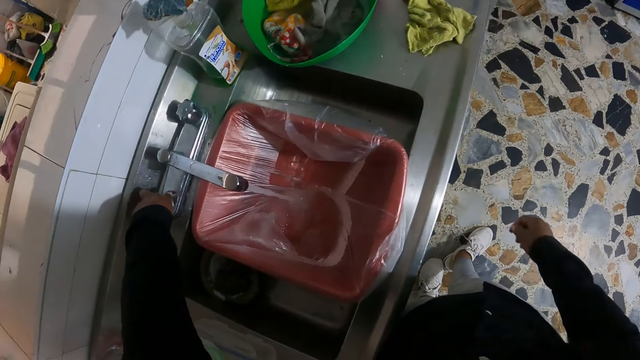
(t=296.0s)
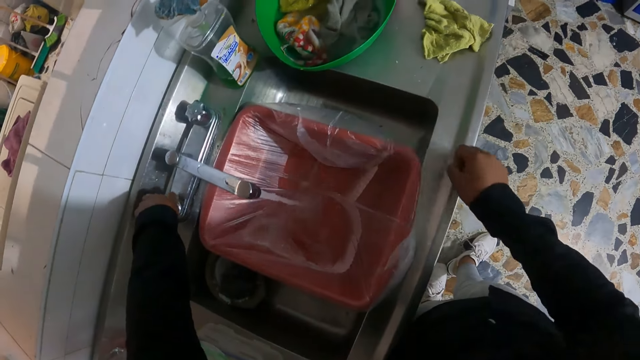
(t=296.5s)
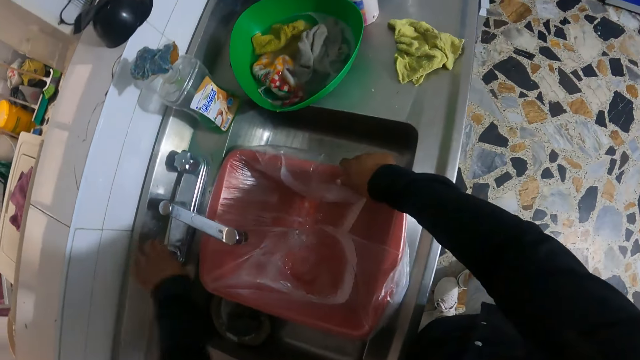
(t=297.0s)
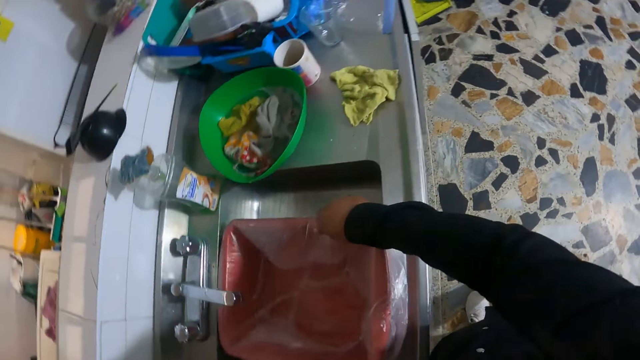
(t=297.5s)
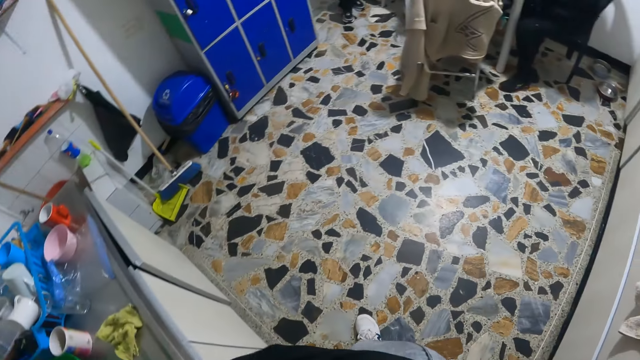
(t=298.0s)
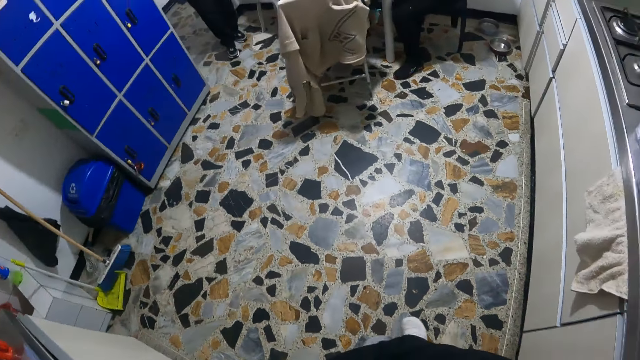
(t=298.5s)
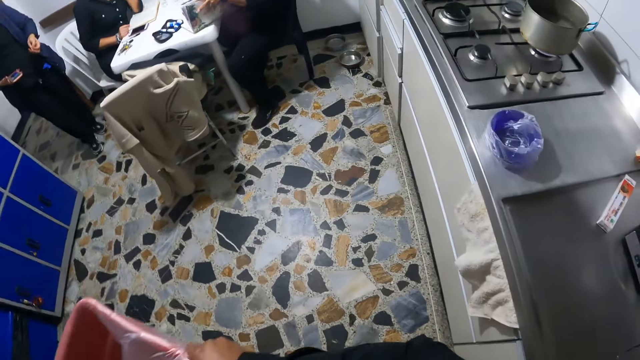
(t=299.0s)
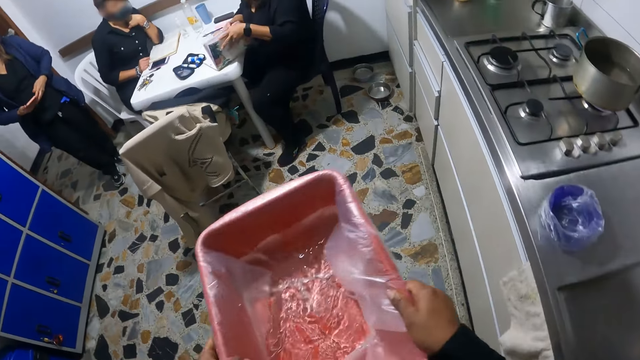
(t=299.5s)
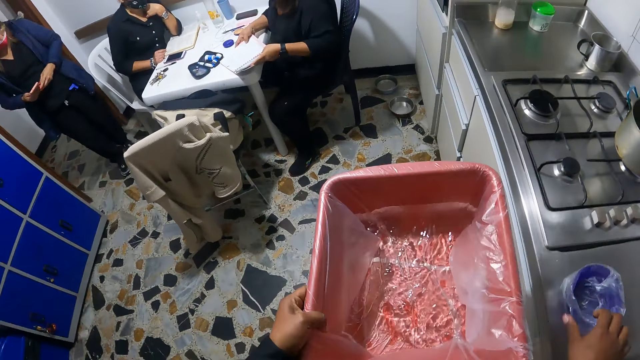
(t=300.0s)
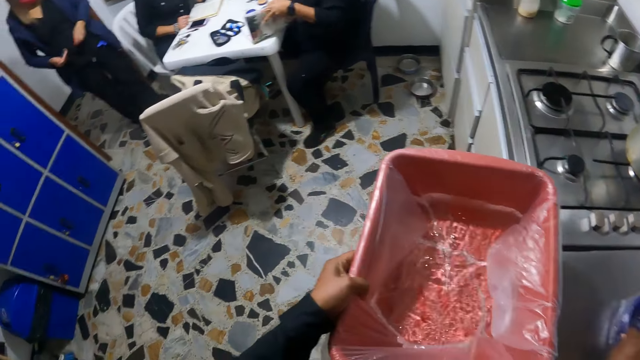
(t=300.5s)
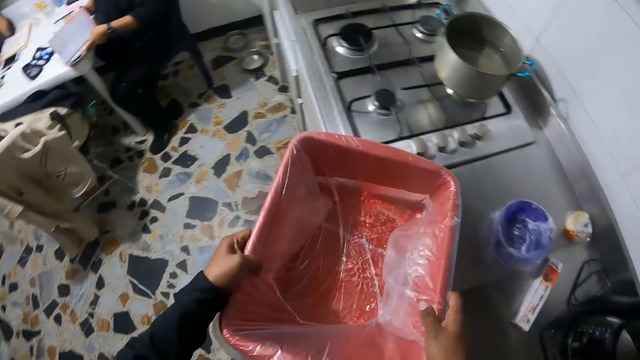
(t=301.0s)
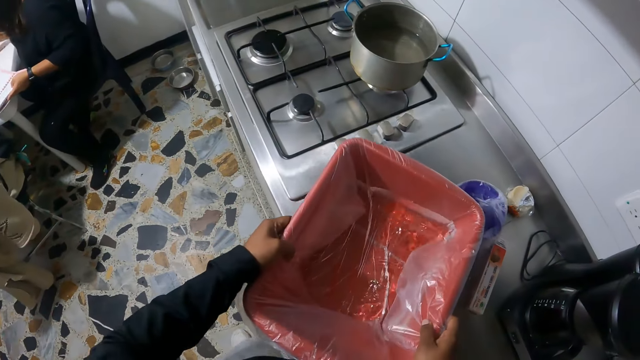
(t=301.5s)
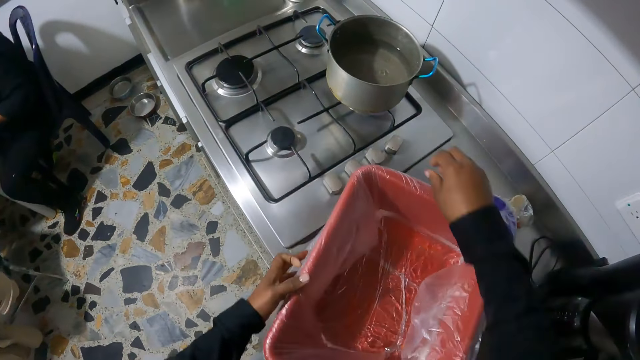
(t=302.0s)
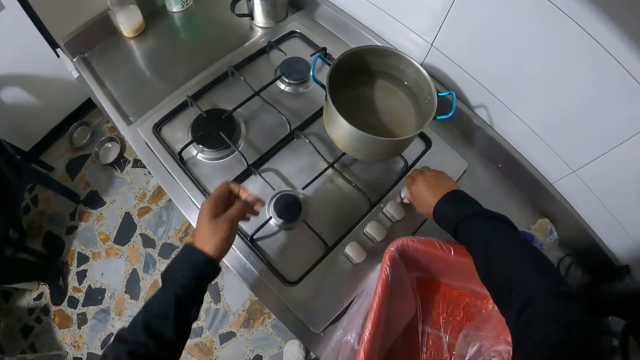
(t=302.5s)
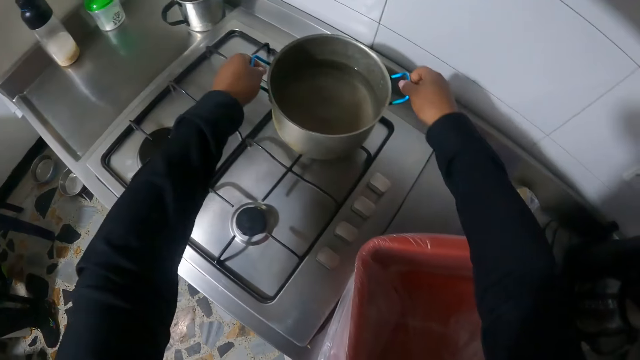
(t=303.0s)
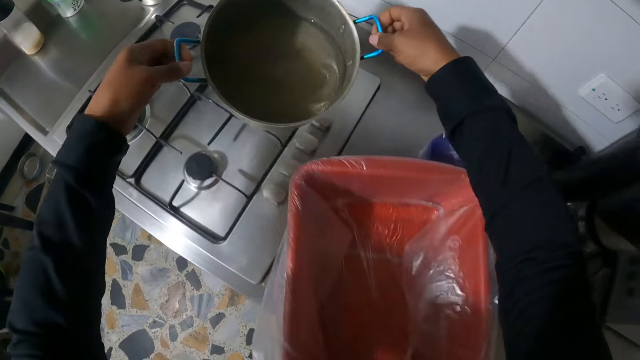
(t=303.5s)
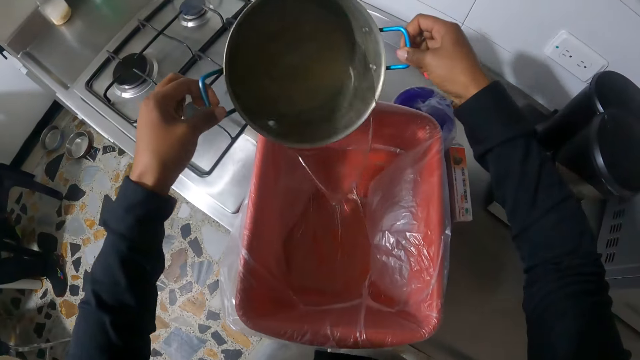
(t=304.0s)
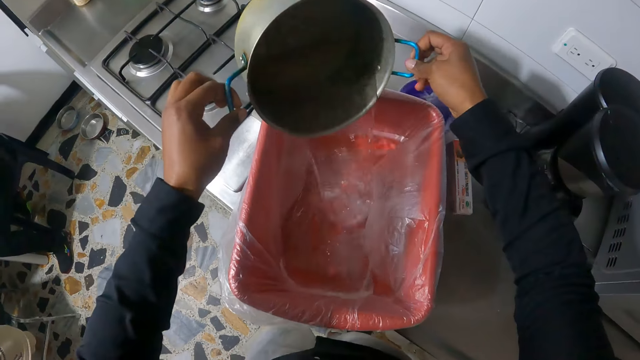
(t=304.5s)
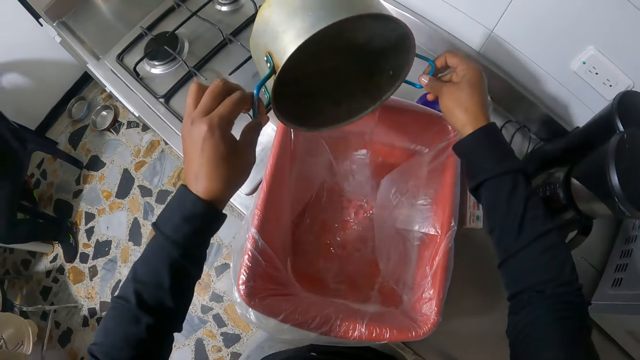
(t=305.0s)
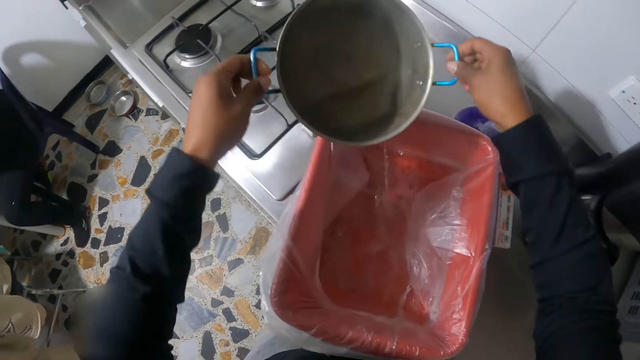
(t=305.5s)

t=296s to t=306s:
The camera wearer turns off the tap with her left hand. She holds the bowl of water in the kitchen sink with both hands. She picks a container and looks around. A woman touches a phone in her right hand with her left hand. The camera wearer shifts a bowl from a kitchen cabinet with her right hand. She drops the bowl of water on the kitchen cabinet with both hands. She turns off a cooker with her right hand. She turns on the cooker. She picks a pot of water from the cooker with both hands. She pours some water in the pot in her hands into the bowl on the kitchen cabinet.

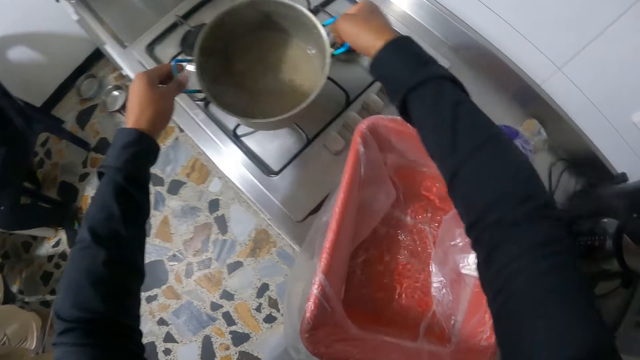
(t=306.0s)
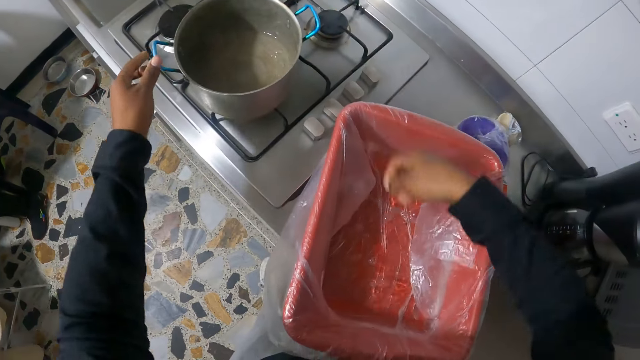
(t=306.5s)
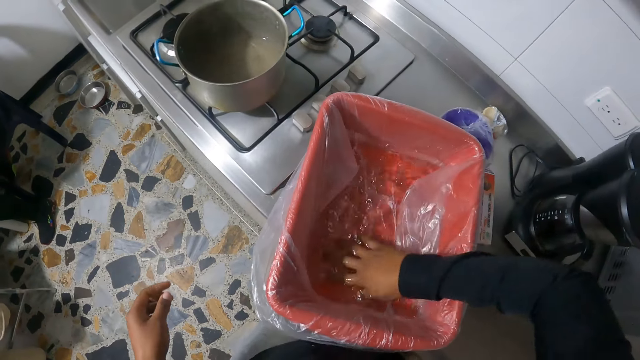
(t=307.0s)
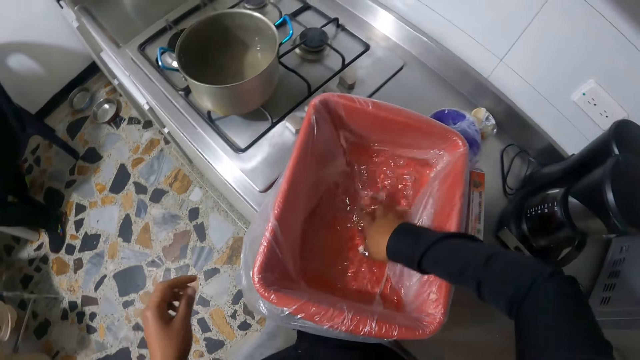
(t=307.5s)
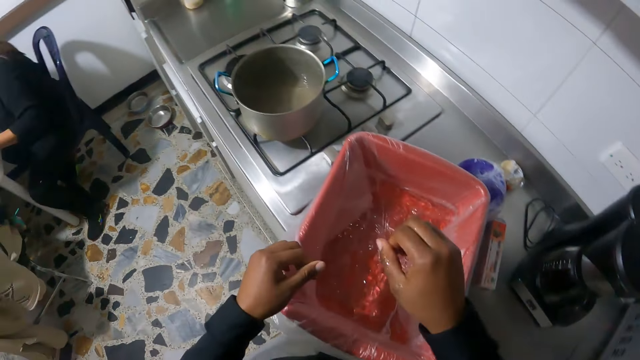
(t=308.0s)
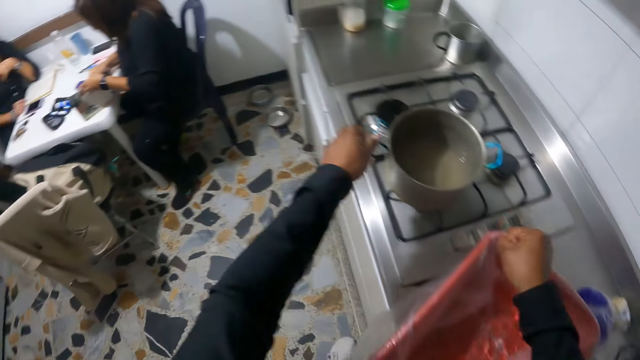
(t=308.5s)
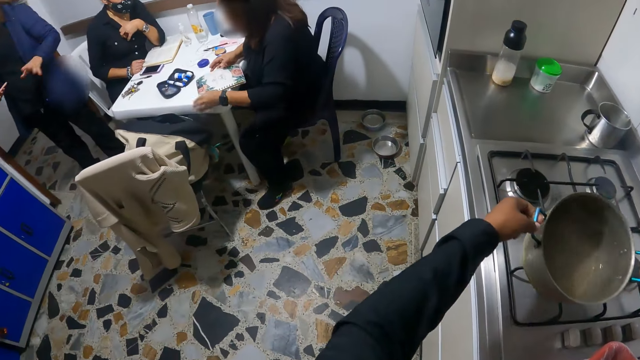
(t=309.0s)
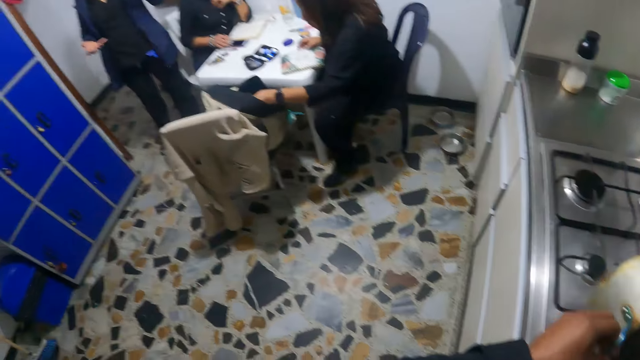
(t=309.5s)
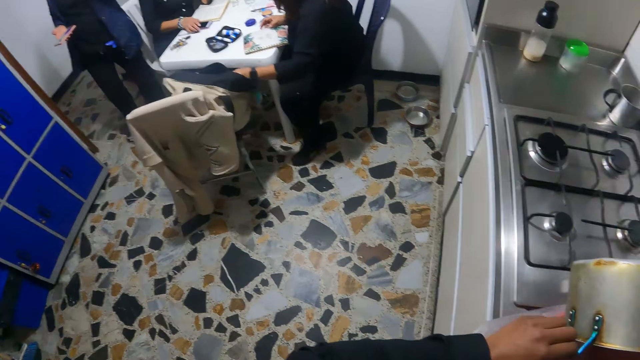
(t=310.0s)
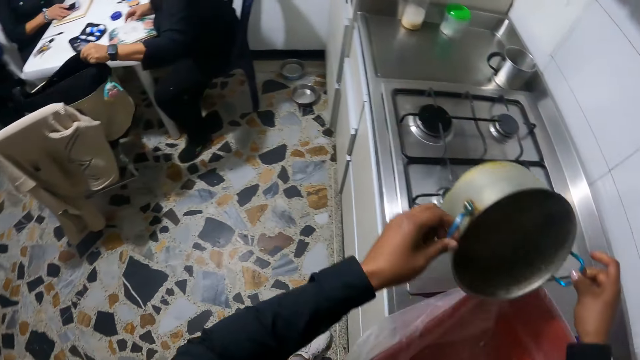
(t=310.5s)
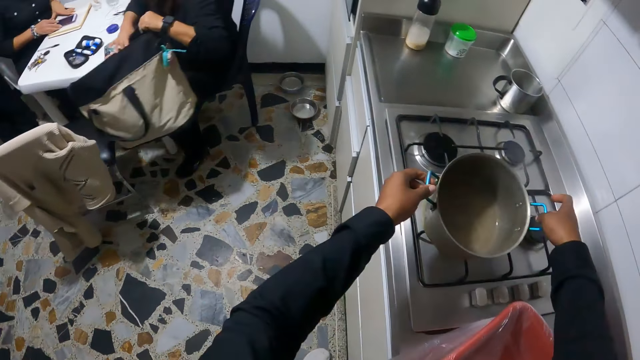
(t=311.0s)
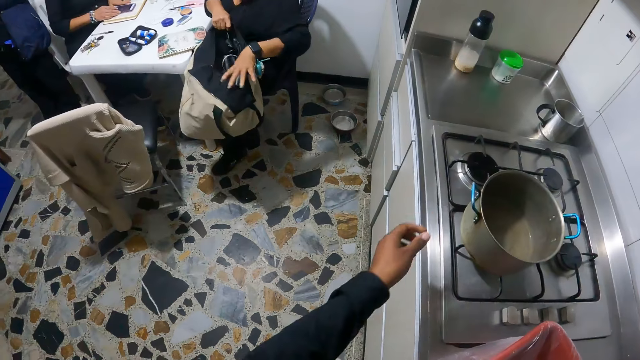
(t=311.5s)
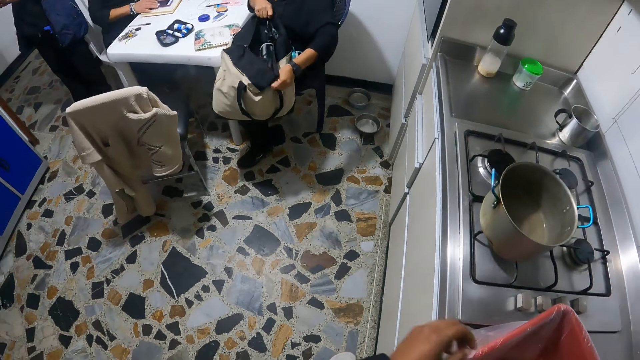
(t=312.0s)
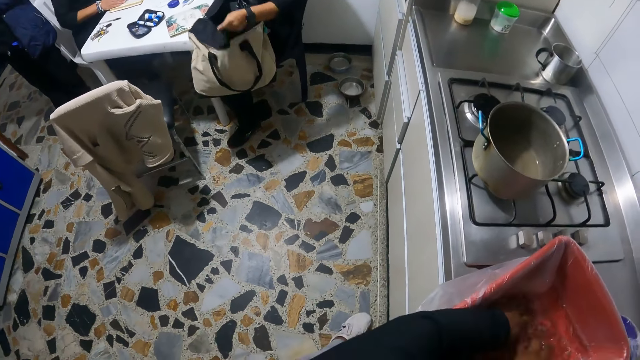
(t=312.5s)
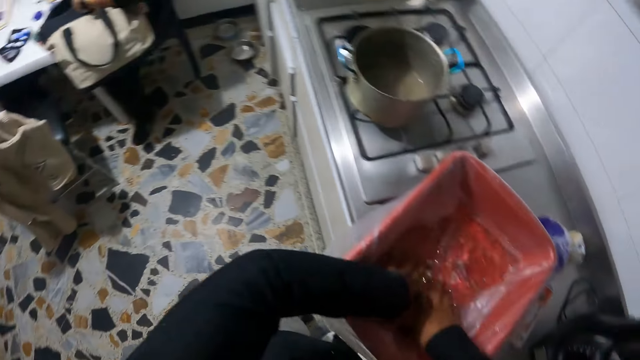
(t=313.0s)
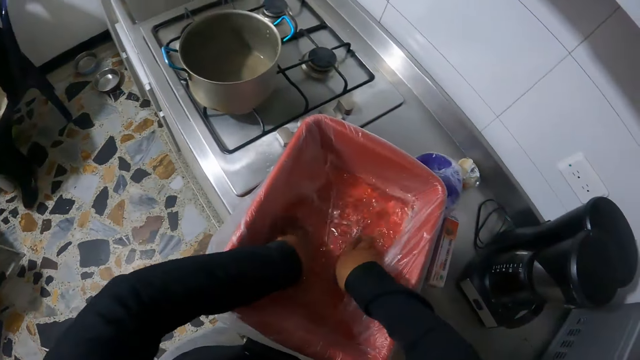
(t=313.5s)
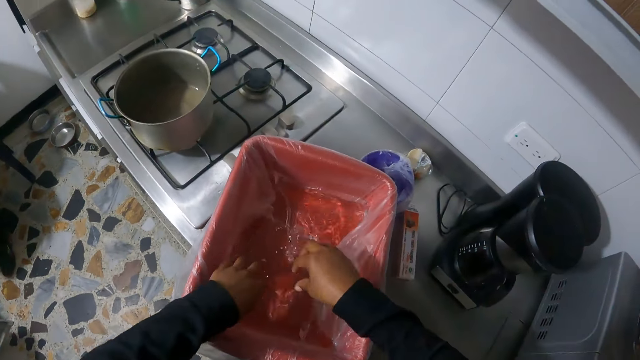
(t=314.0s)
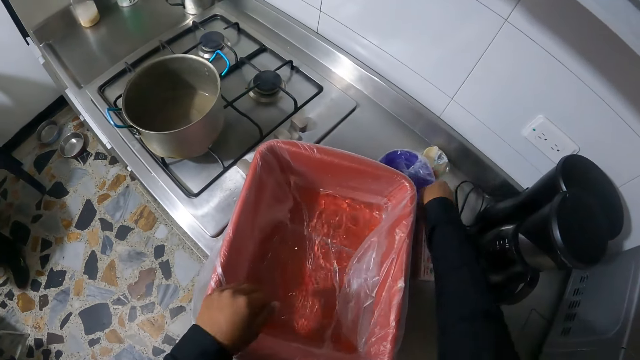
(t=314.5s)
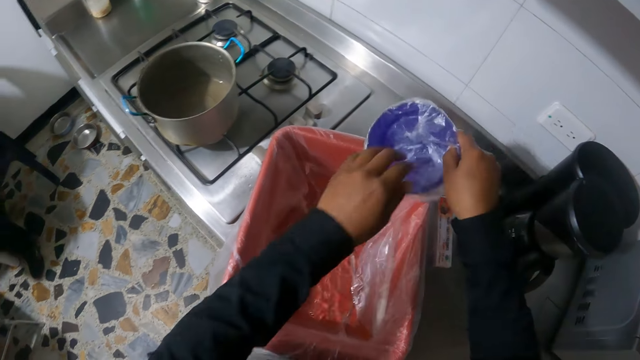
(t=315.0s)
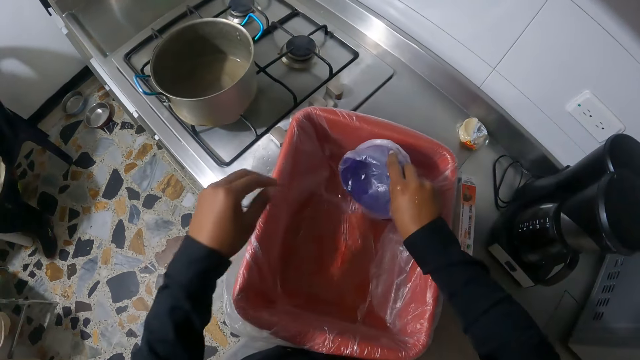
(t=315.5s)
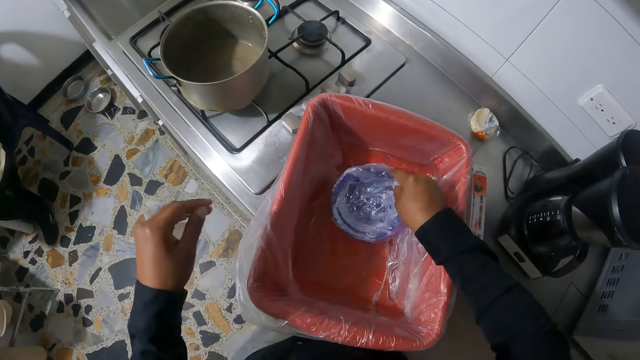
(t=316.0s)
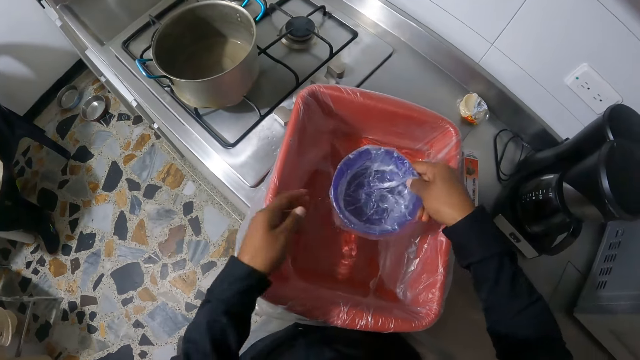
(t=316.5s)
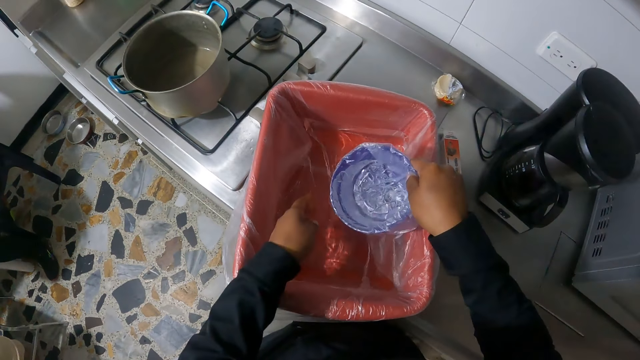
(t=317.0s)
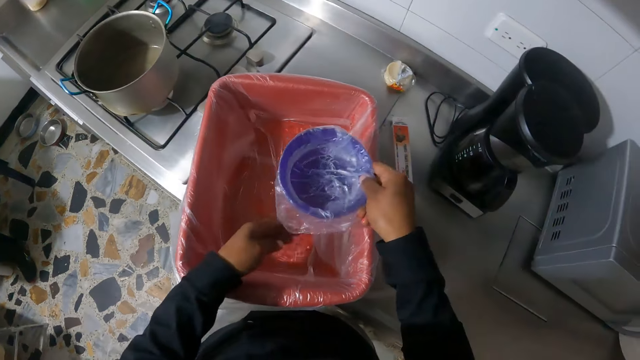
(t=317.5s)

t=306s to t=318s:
The camera wearer drops the pot on the cooker with both hands. She stirs the water in the bowl with her right hand. The woman closes the book with both hands. The camera wearer picks the pot on the cooker with both hands. The woman searches the bag on a chair with her left hand. The camera wearer pours some water in the pot in her hands into the bowl on the kitchen cabinet. Another woman moves a phone from the table to a book with her right hand. The first woman picks the bag from the chair with her left hand. The camera wearer drops the pot on the cooker with both hands. The first woman holds the bag with both hands. The other woman touches the phone on the book with her left hand and operates the phone on the book with her right hand. The camera wearer stirs the water in the bowl with both hands. She picks the bowl on the kitchen cabinet with her right hand. She touches the bowl in her right hand with her left hand. She fetches some water from the bowl of water on the kitchen cabinet with the bowl in her right hand. She puts her left hand in the bowl of water on the kitchen cabinet. She touches the bowl in her right hand with her left hand.
